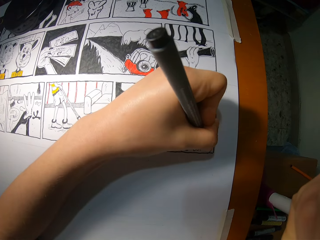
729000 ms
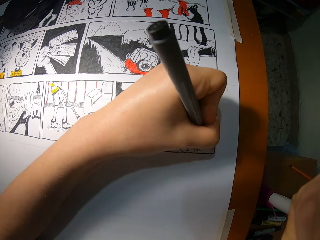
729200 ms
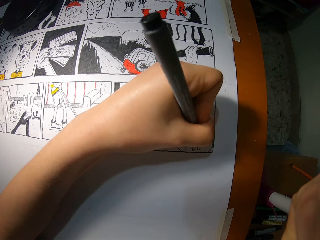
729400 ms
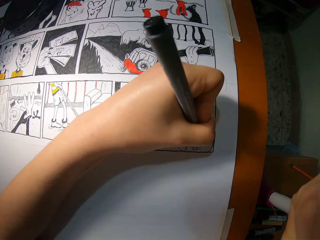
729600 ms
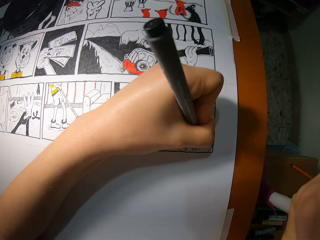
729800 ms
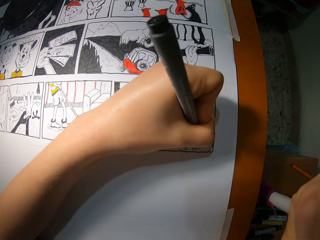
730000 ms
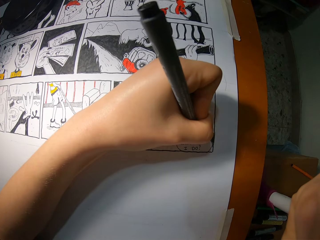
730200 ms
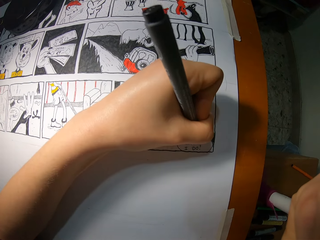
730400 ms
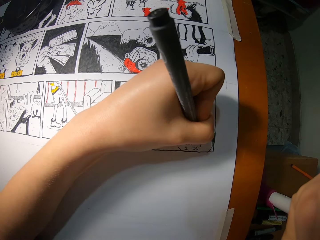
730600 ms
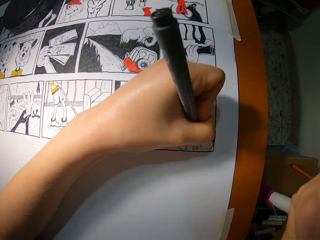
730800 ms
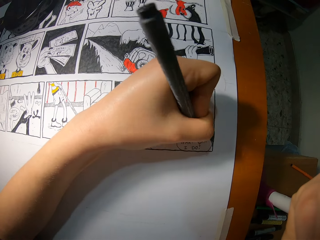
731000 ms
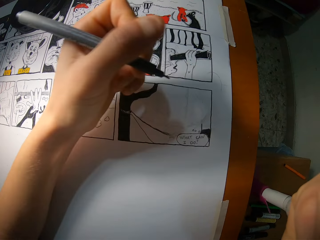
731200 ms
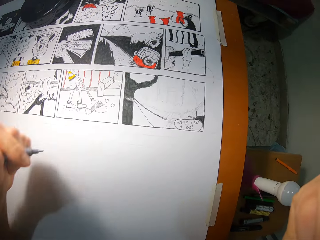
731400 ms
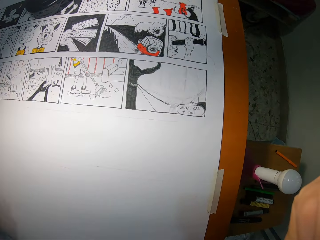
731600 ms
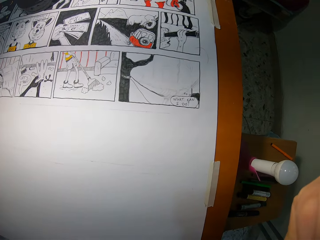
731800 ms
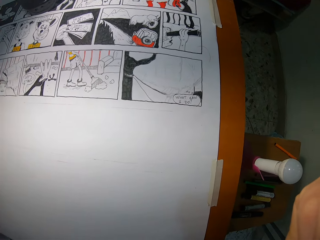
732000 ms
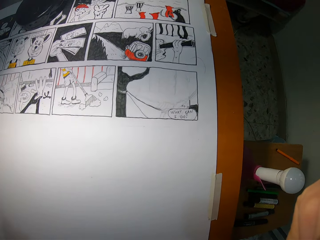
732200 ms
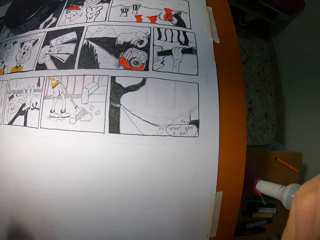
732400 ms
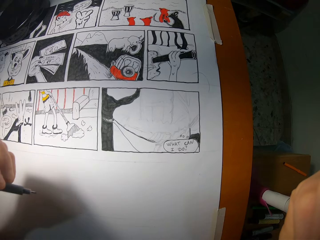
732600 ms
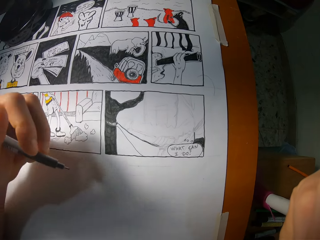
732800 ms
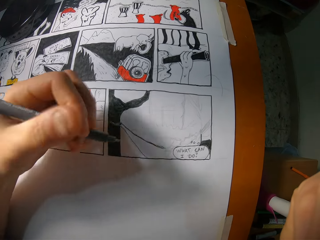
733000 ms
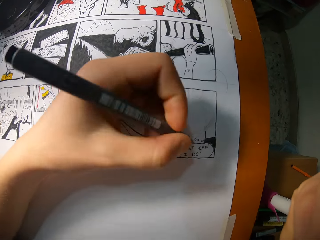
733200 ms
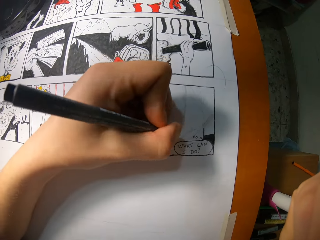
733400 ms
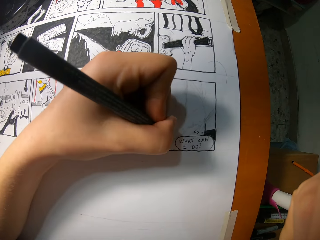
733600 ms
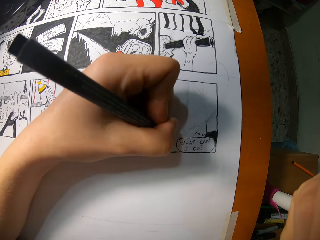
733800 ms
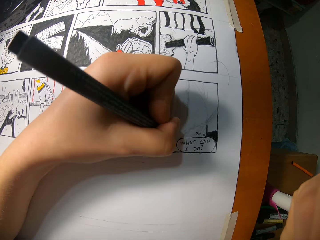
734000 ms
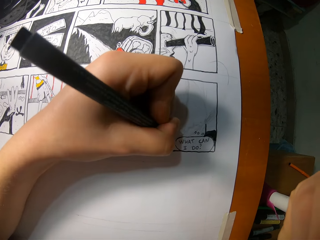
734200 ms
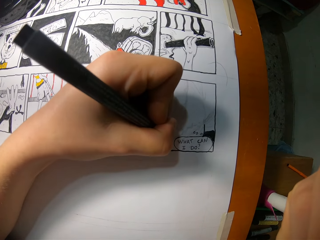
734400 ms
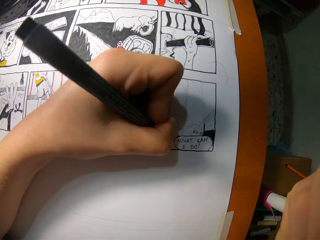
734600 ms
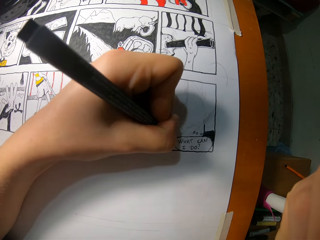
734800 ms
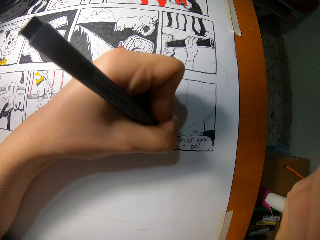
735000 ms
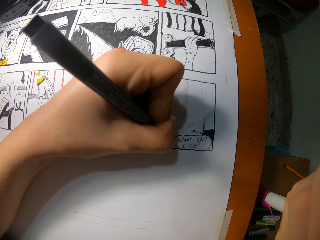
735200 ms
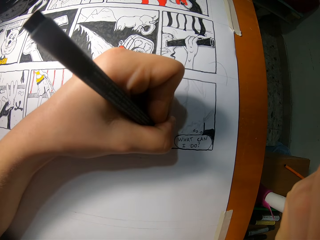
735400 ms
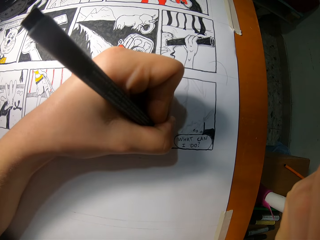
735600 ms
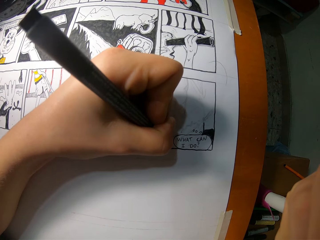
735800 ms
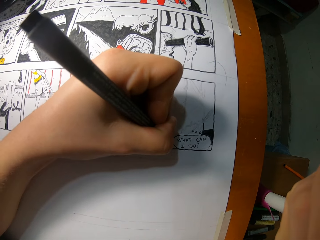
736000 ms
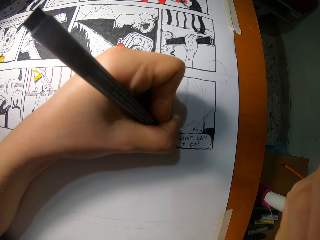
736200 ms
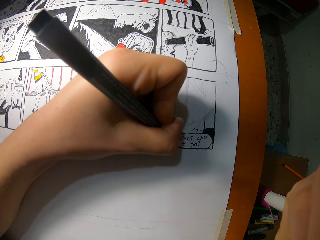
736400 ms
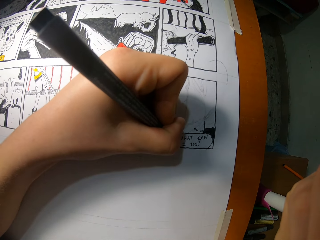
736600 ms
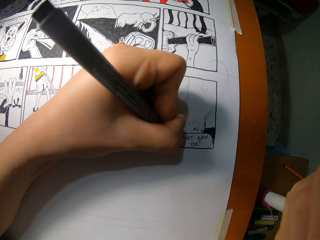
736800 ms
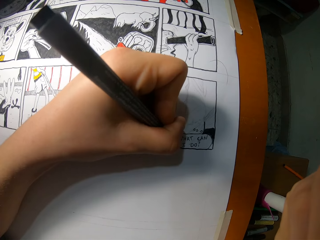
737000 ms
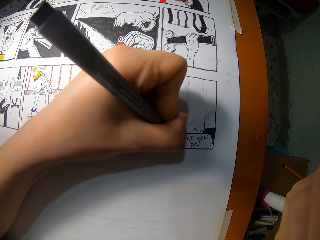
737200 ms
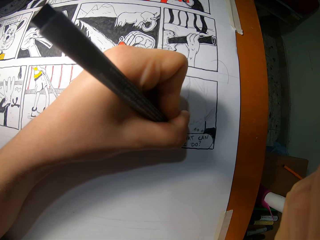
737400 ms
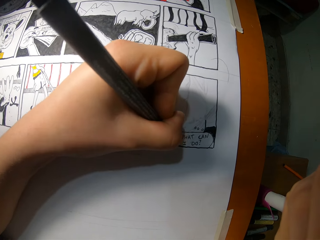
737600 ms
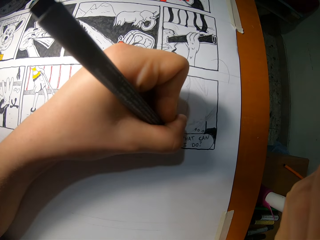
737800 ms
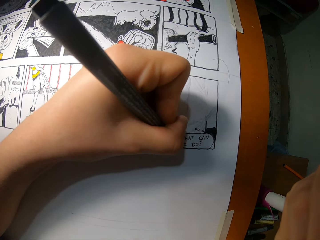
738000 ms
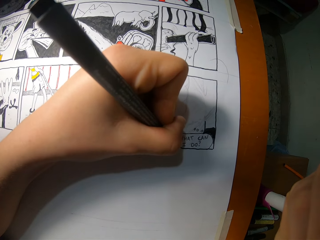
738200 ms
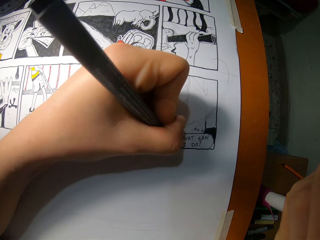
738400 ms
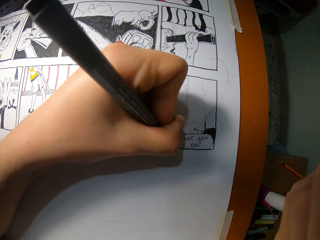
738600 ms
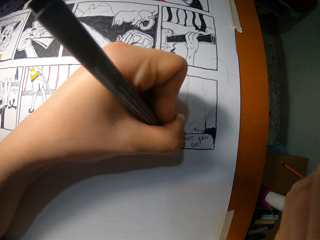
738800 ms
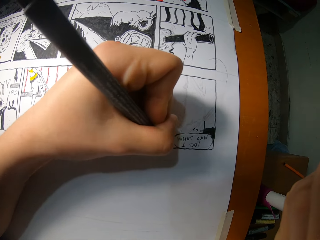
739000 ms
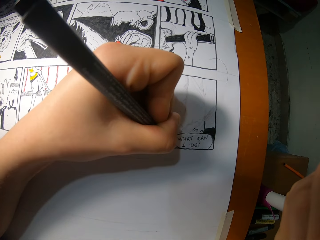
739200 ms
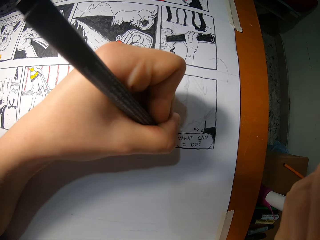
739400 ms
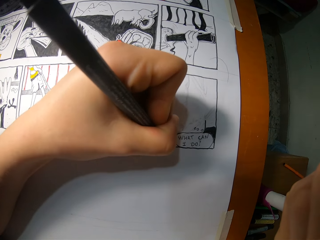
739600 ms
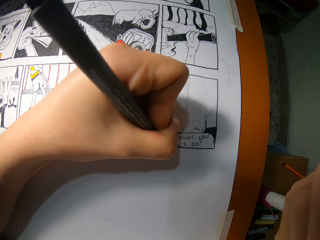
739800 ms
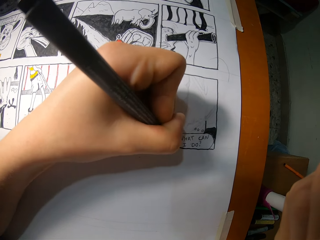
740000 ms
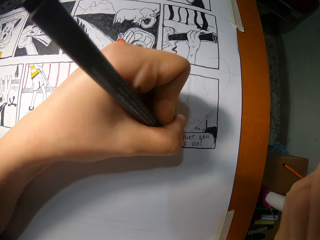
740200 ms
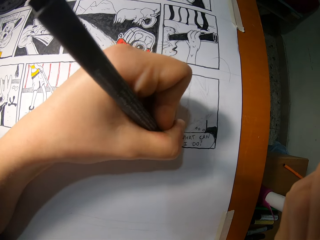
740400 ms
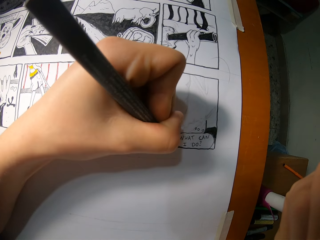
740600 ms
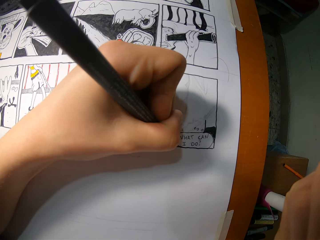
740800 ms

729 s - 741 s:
The camera wearer draws on the cardboard with the pencil with her left hand. She removes the pencil from the cardboard with her left hand. She stares at the drawing. She draws on the cardboard with the pencil with her left hand.

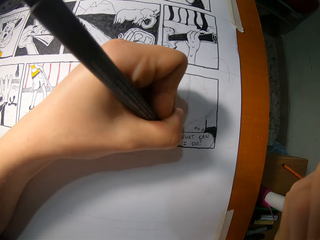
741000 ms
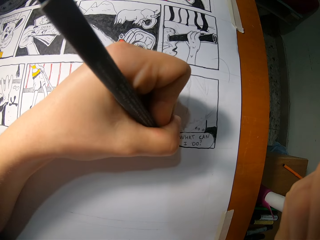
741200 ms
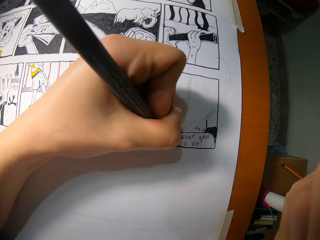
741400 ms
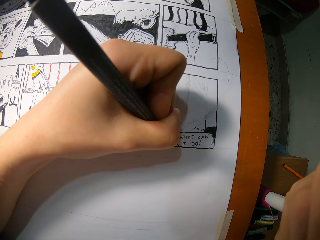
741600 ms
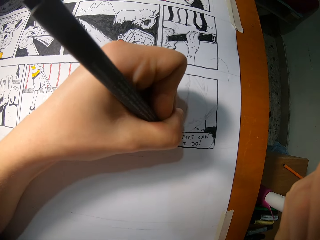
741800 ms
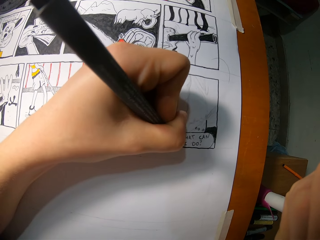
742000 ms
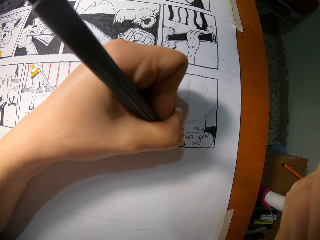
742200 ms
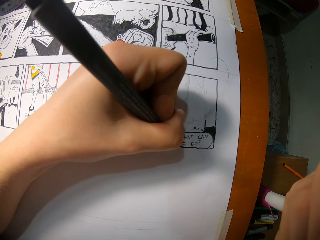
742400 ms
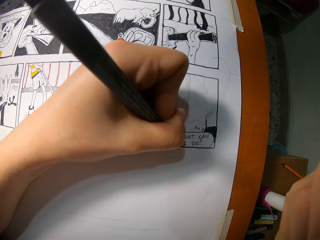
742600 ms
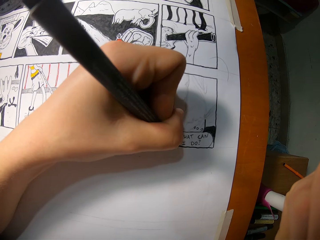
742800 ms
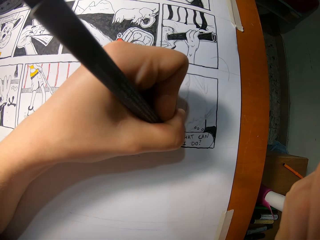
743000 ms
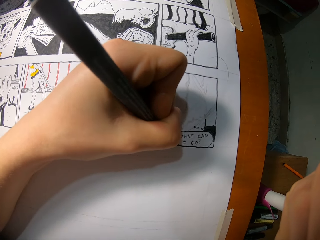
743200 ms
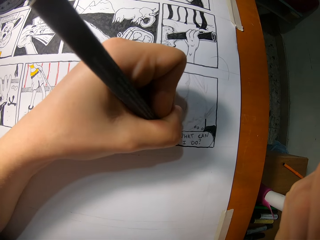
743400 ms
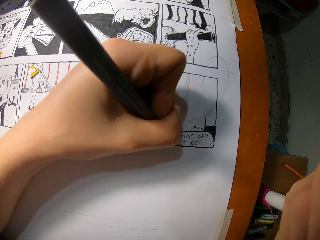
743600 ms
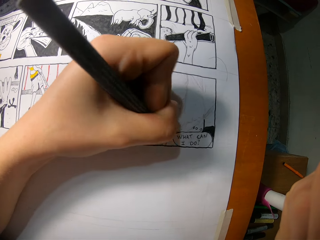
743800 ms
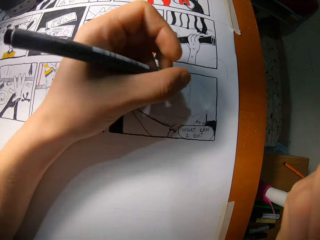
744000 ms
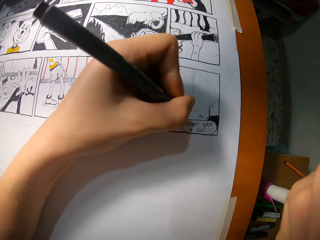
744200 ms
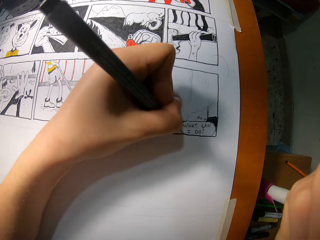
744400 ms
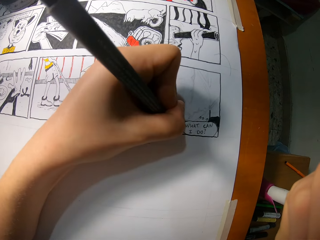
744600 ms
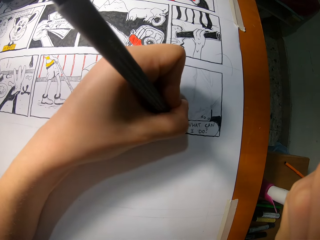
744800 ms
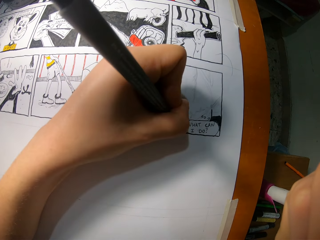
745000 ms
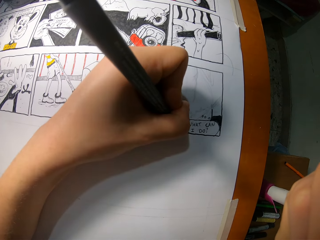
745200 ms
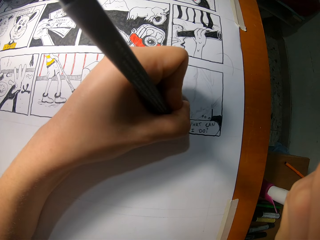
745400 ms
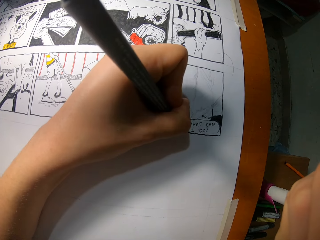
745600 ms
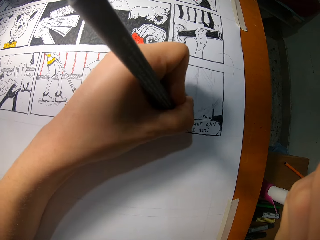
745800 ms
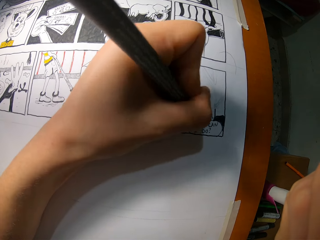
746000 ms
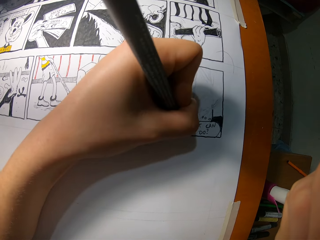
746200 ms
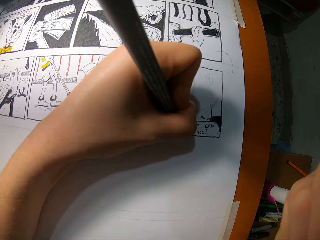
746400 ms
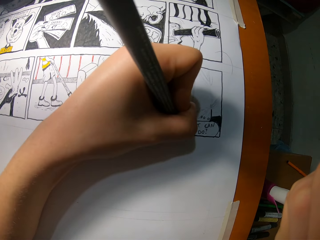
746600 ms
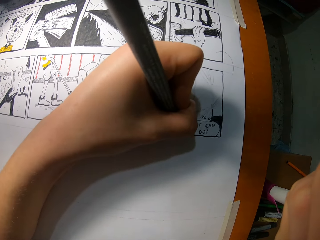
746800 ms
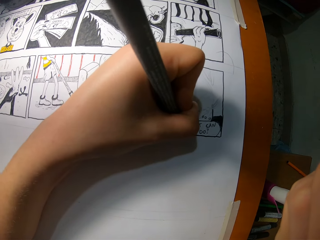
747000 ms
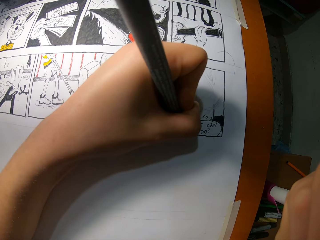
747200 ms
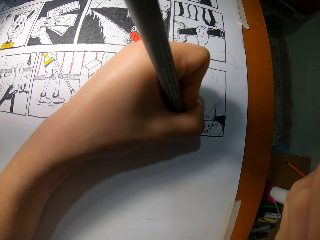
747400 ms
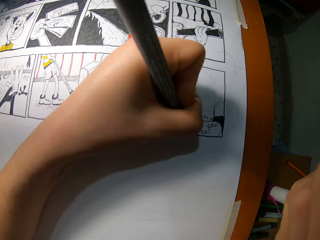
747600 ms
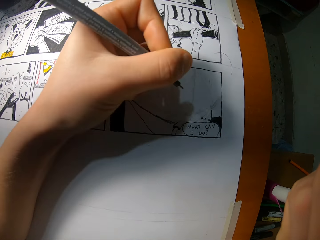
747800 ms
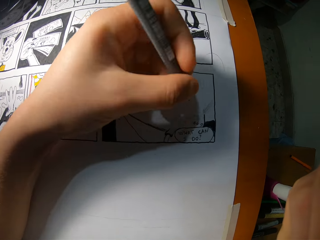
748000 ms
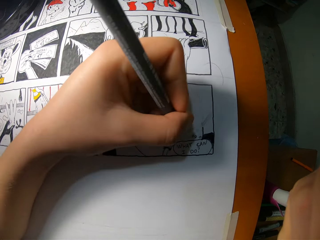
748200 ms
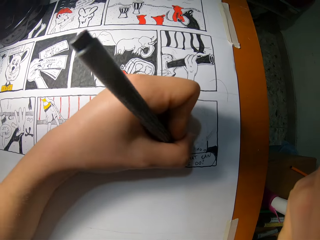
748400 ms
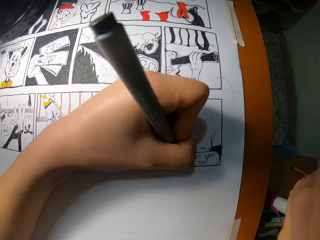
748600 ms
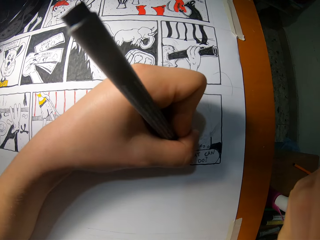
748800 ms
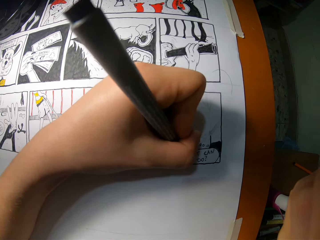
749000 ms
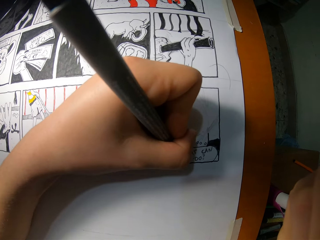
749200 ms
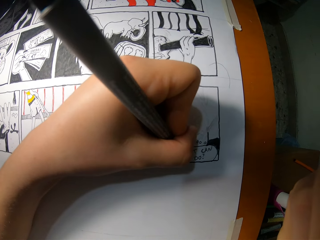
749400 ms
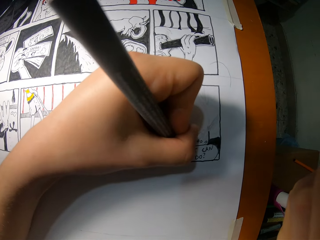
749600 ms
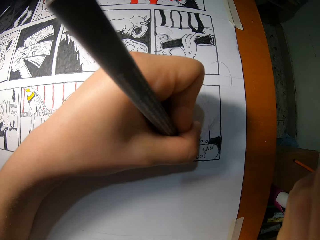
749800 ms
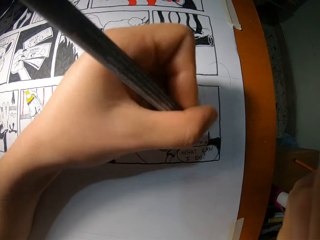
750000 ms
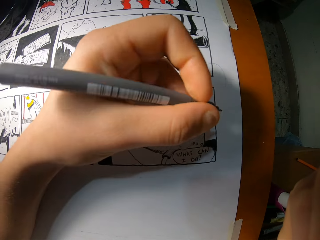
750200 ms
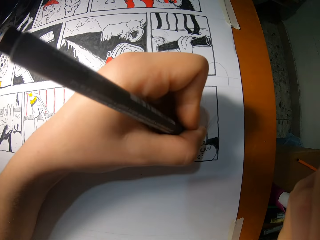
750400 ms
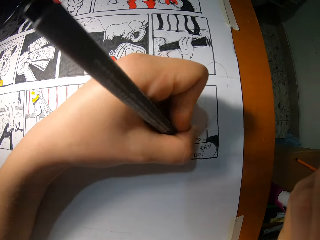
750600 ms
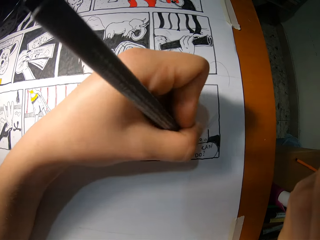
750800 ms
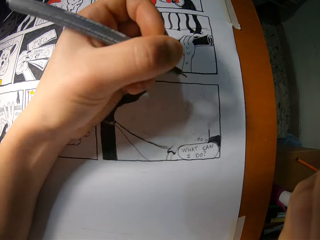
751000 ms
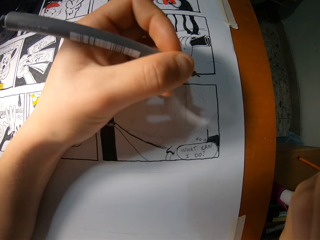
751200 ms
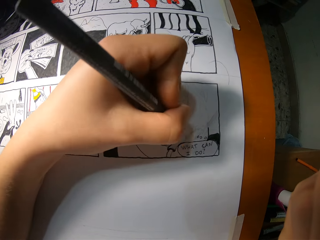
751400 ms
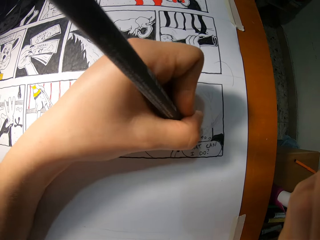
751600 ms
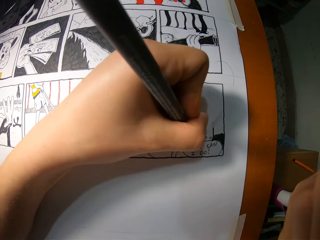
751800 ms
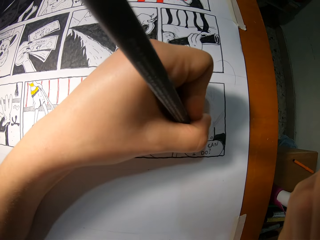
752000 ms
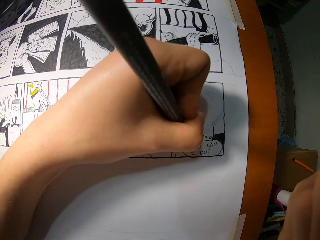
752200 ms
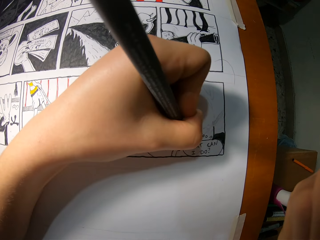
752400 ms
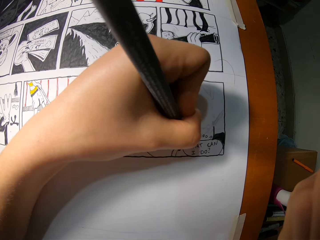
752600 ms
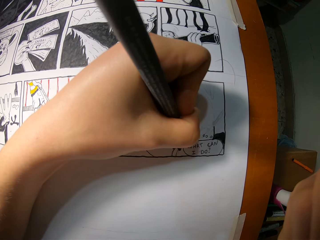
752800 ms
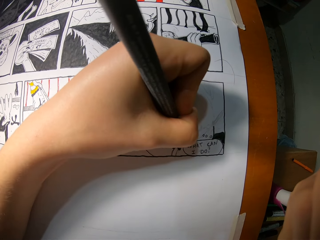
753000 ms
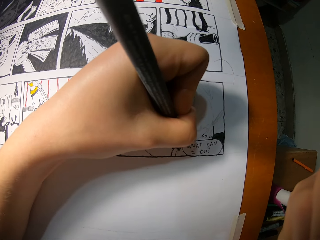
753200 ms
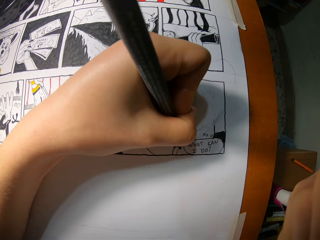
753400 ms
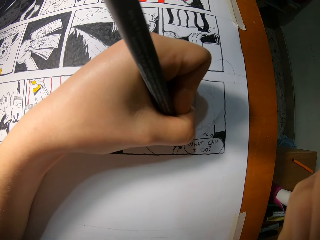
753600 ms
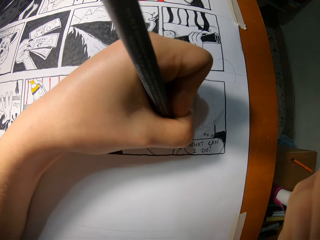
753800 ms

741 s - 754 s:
The camera wearer removes the pencil from the cardboard with her left hand. She draws on the cardboard with the pencil with her left hand. She removes the pencil from the cardboard with her left hand. She draws on the cardboard with the pencil with her left hand. She removes the pencil from the cardboard with her left hand. She draws on the cardboard with the pencil with her left hand. She removes the pencil from the cardboard with her left hand. She draws on the cardboard with the pencil with her left hand.
